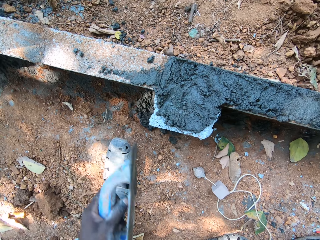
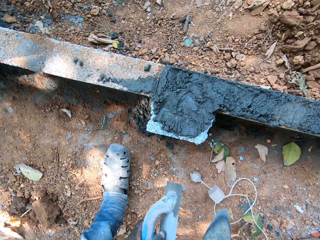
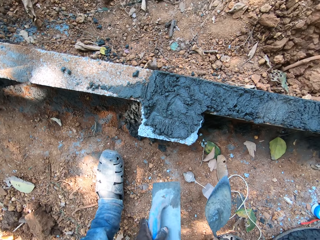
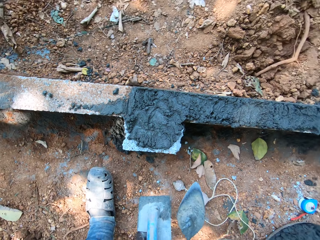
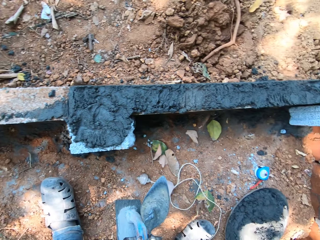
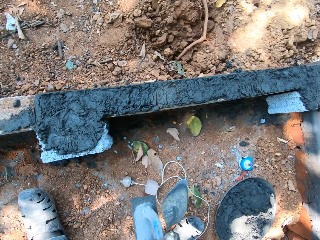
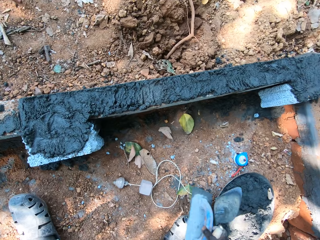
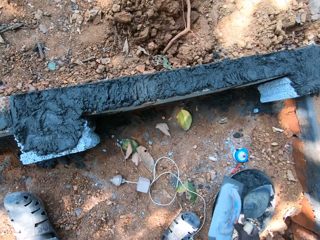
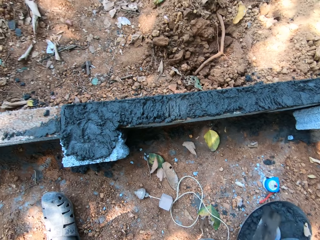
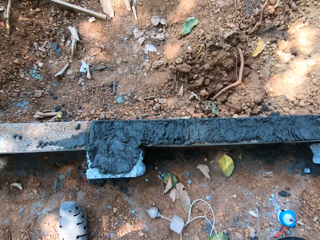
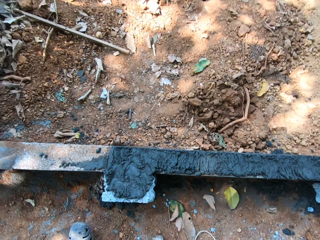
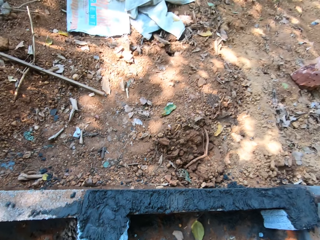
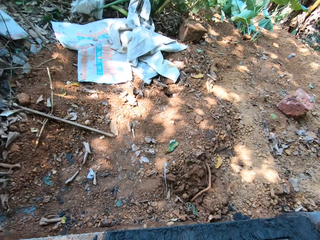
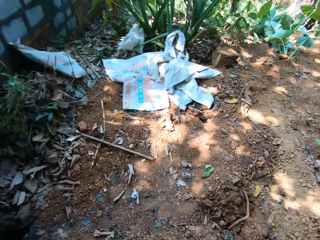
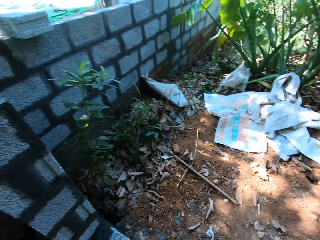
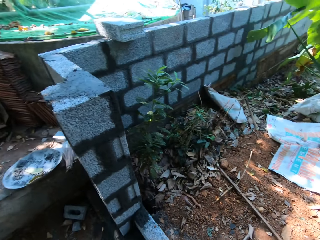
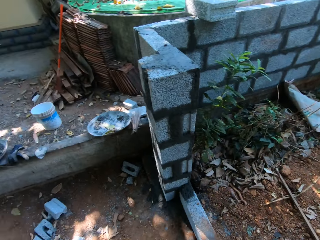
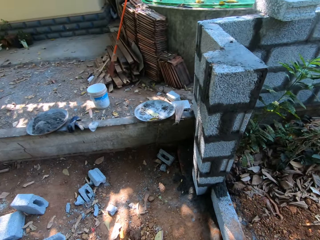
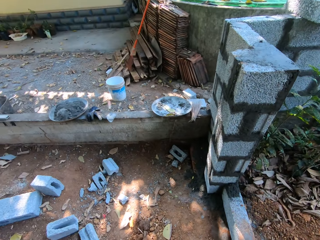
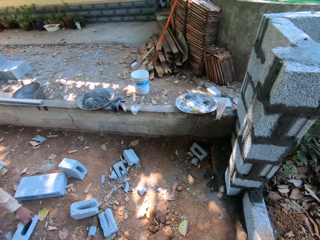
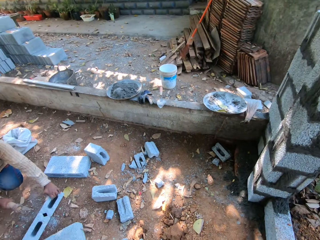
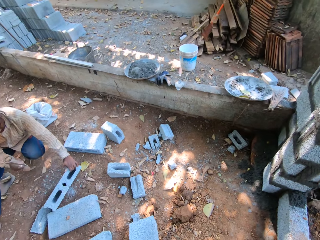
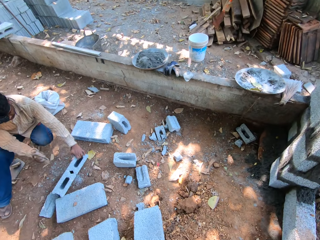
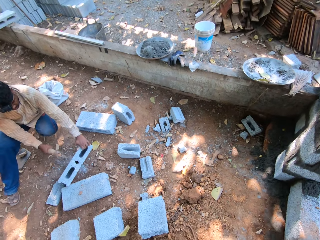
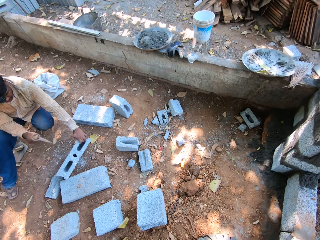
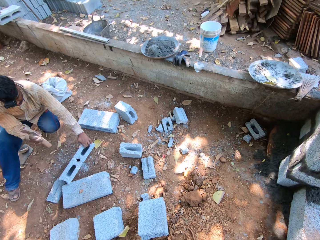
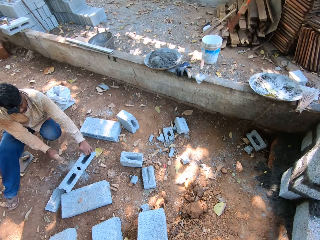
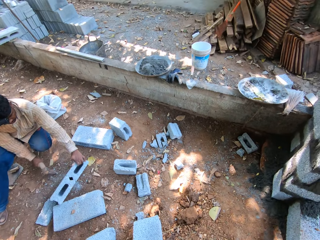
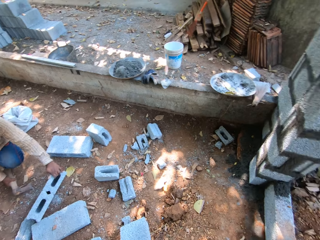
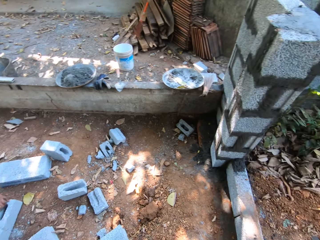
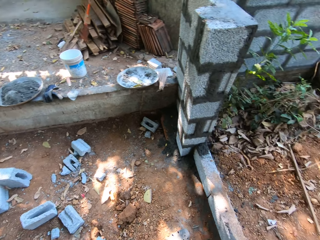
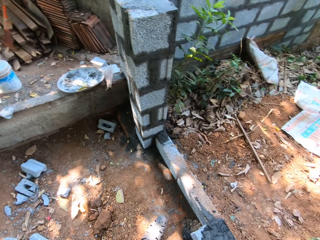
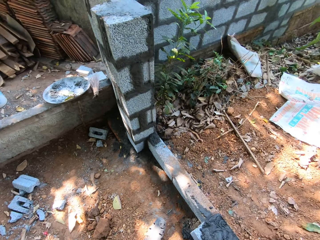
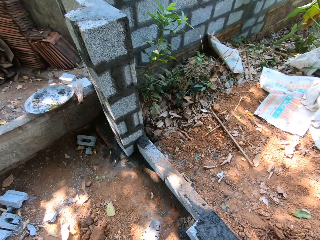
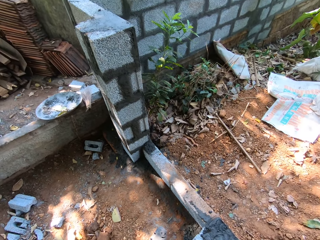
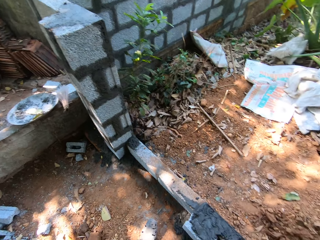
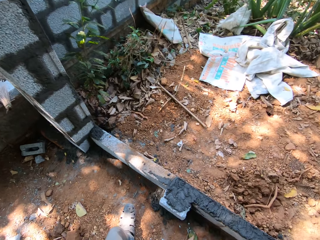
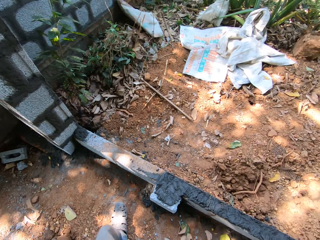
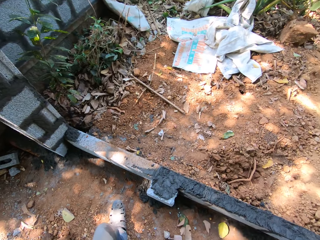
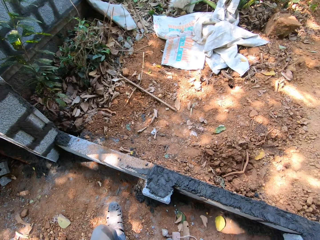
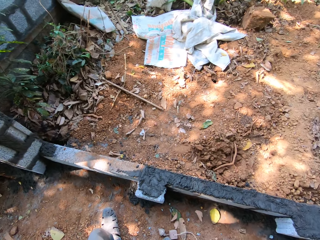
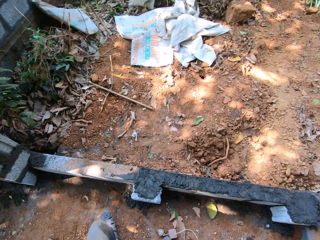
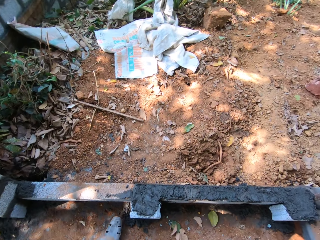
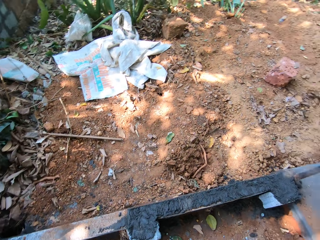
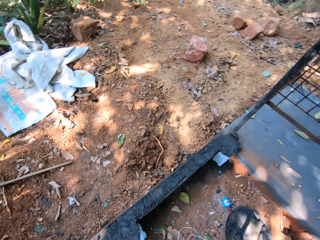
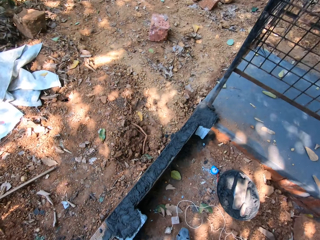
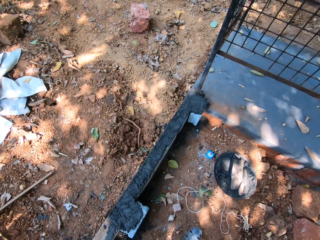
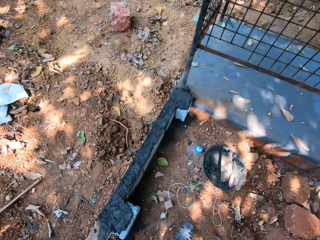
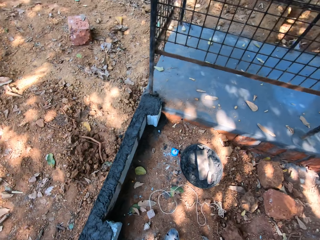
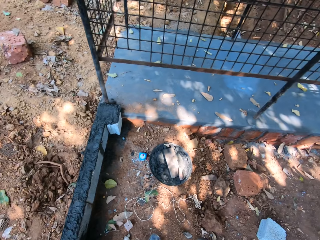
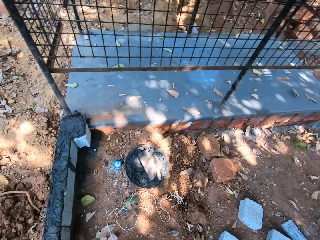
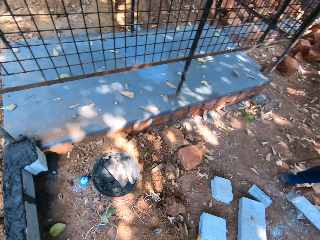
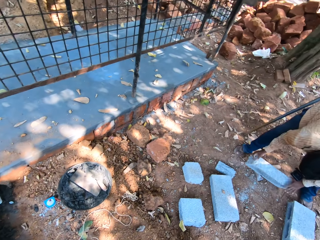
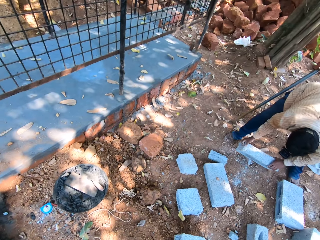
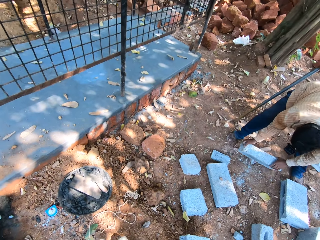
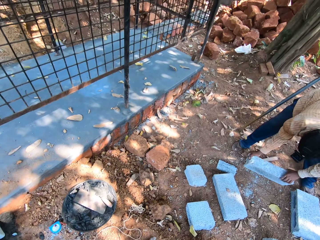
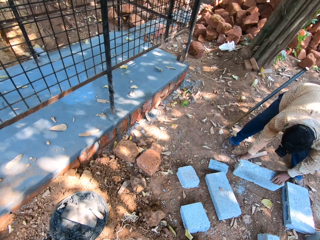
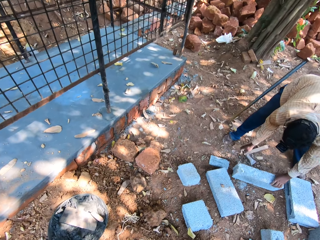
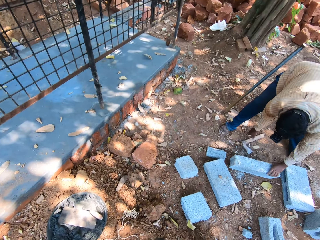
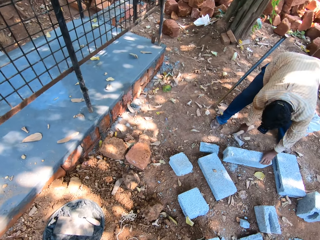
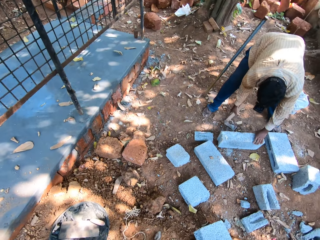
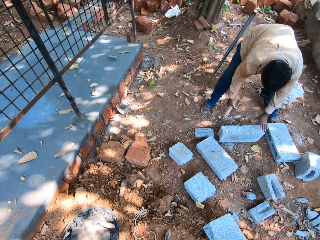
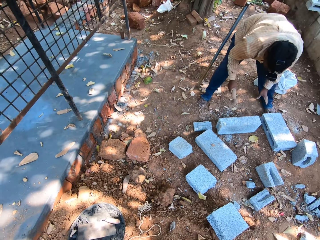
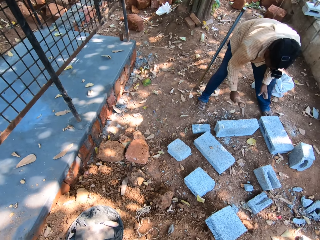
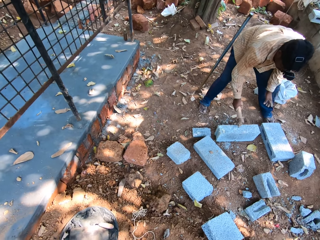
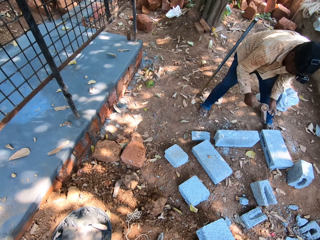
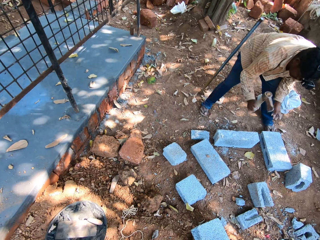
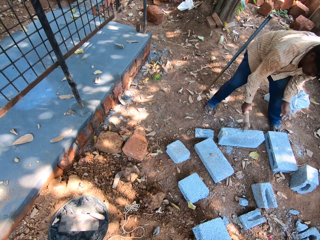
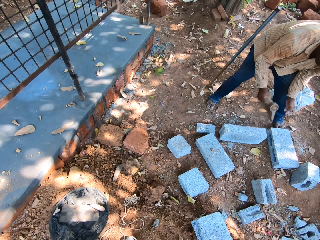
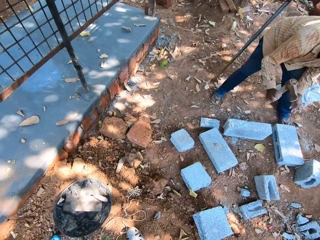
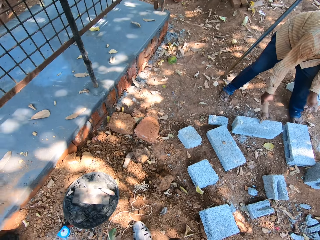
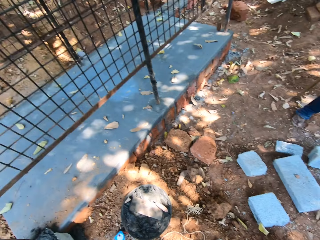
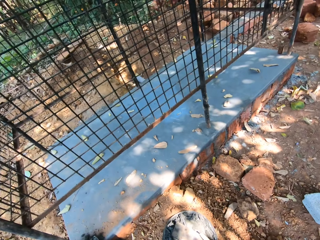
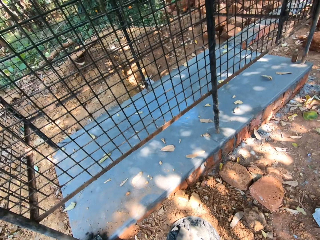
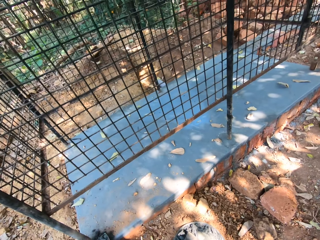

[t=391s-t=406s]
The camera wearer removes the trowel and the wooden float from the mortar. He passes the plastering float from his left hand to his right hand. He drops the plastering float and the hand trowel on the head pan of mortar with his right hand. He stares around the construction site. A man holds a block on the ground with his left hand. The camera wearer interacts with the man. The man hits the block with the axe in his right hand. The man picks the block from the ground with both hands and drops the block on the ground with both hands. The man picks the axe from the ground with his right hand. The man hits the block on the ground with the axe in his right hand.

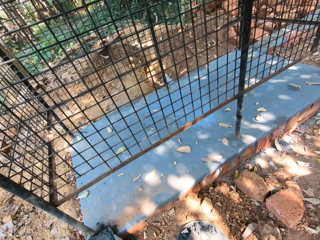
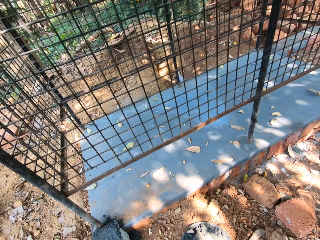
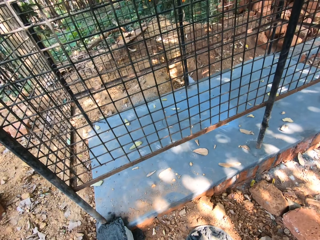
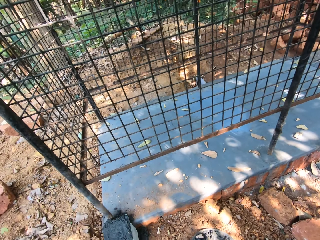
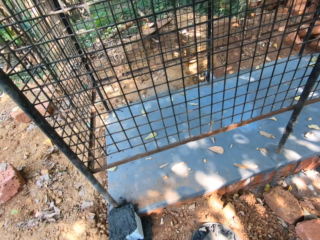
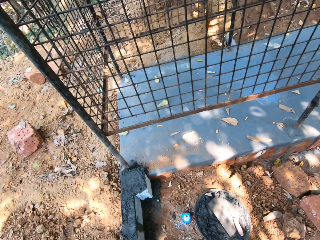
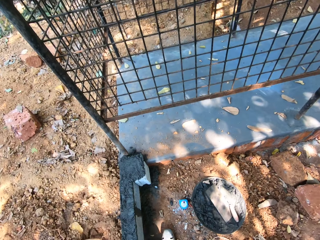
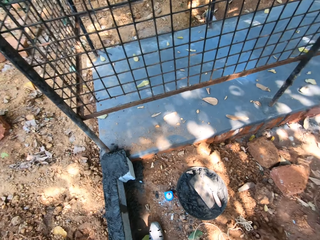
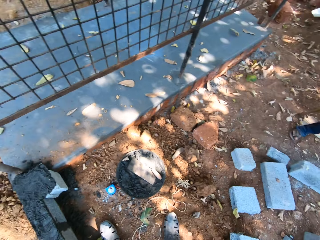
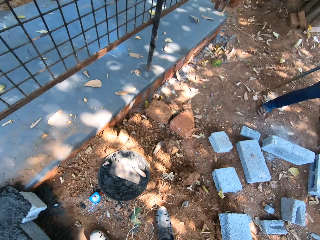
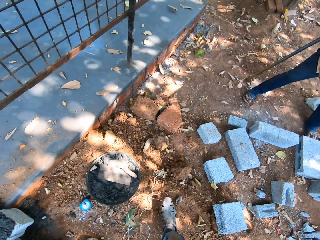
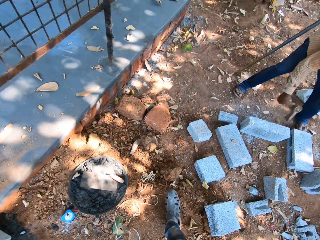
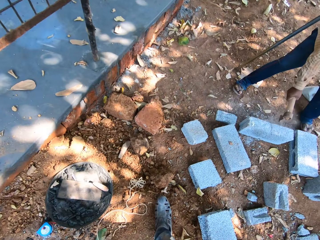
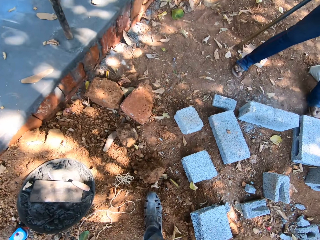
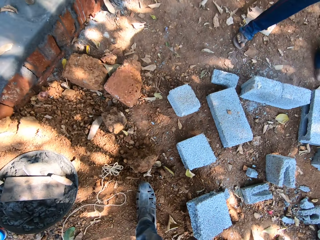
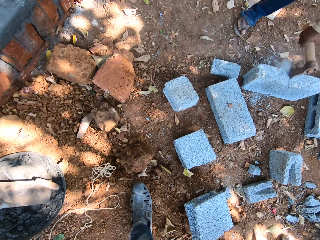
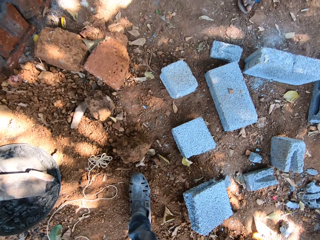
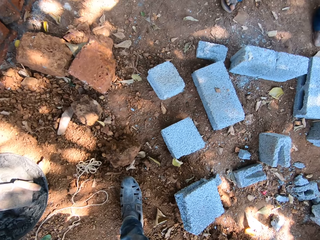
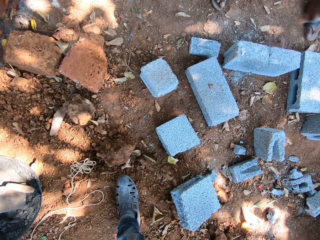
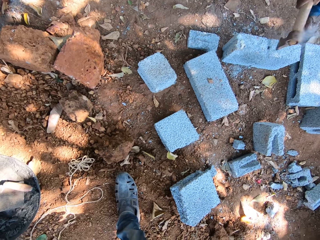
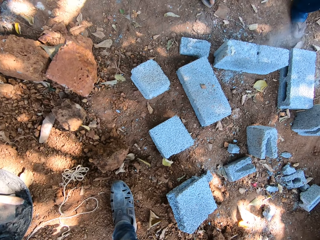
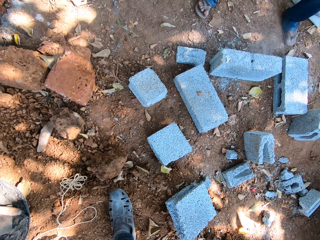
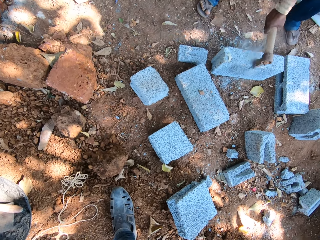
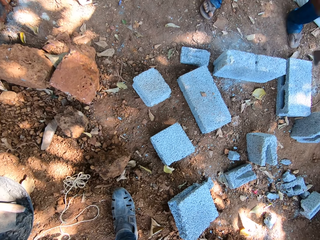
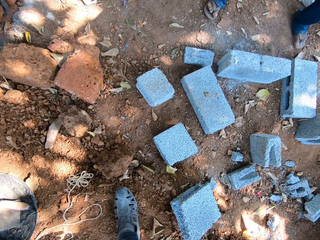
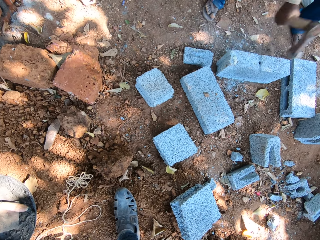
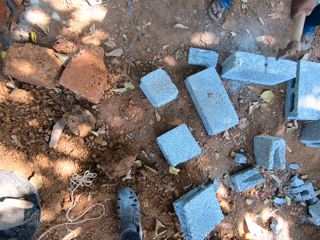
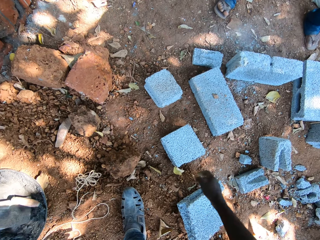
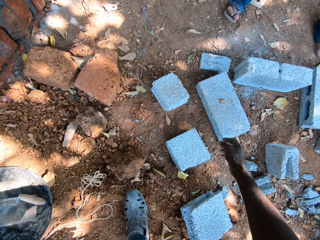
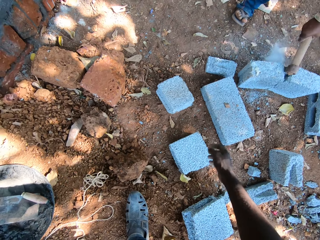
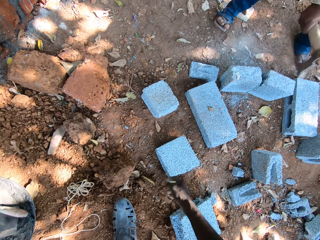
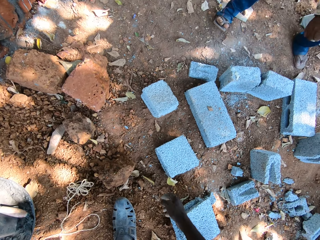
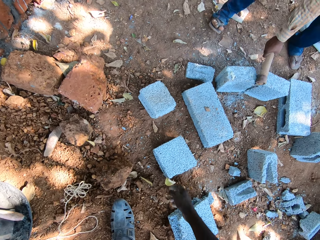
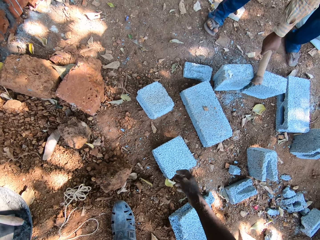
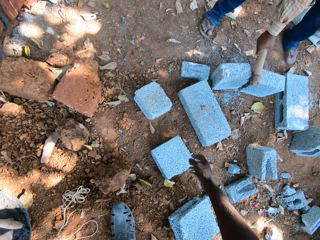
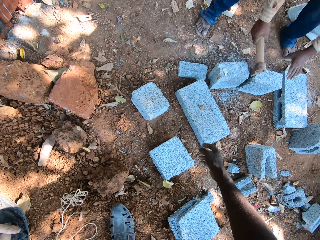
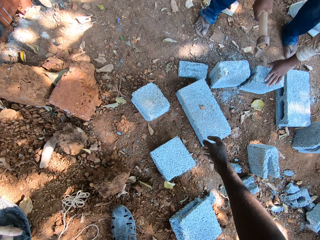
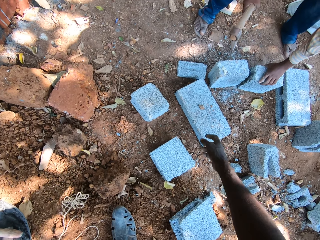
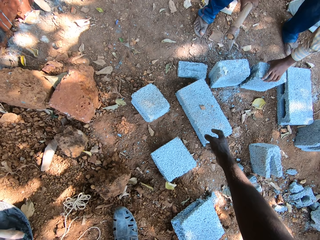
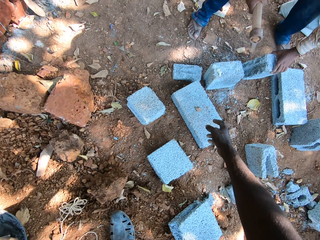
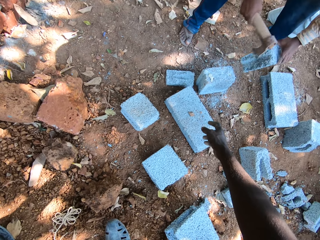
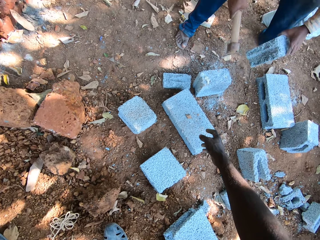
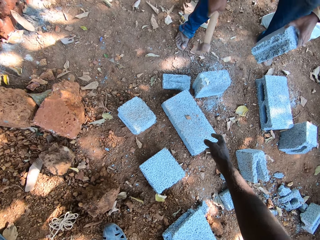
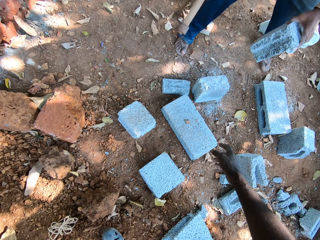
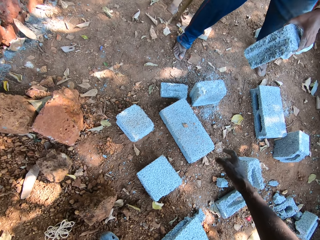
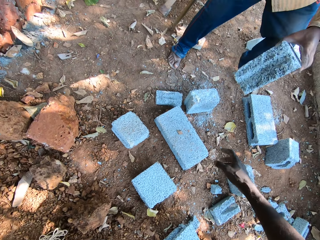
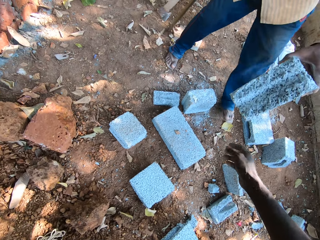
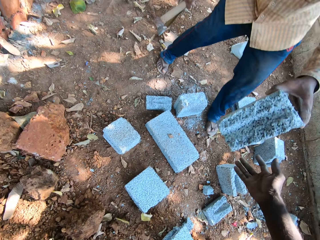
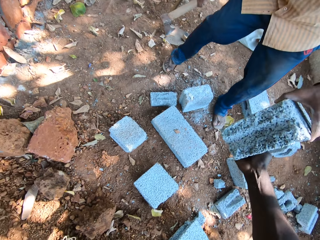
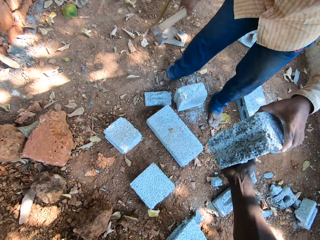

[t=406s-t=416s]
The camera wearer makes a gesture. The man picks the block from the ground with his left hand. The man hits the block with the axe in his right hand. The man gives the camera wearer the block. The camera wearer collects the block from the man with both hands.
